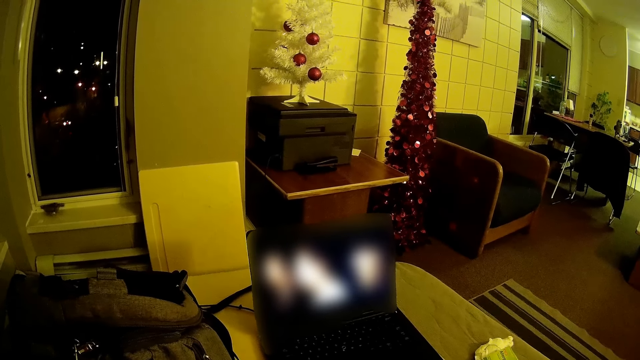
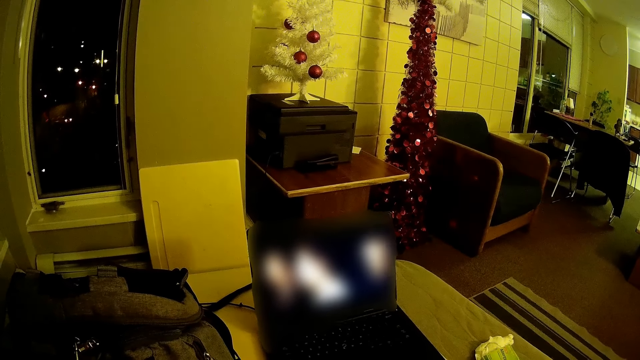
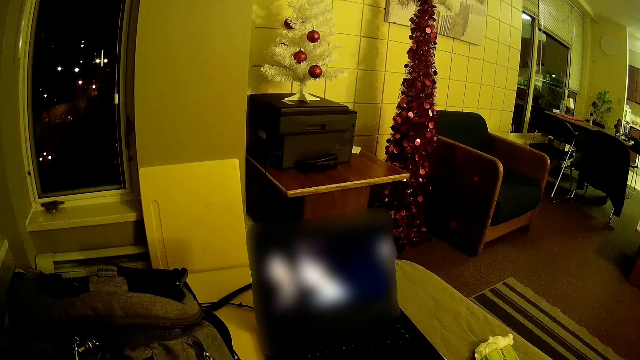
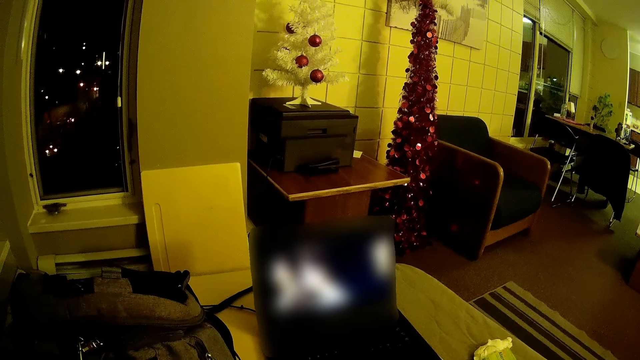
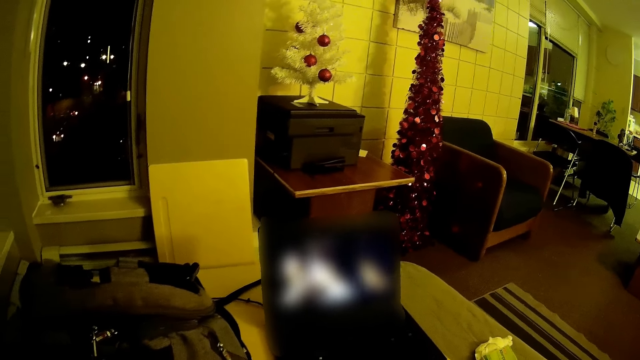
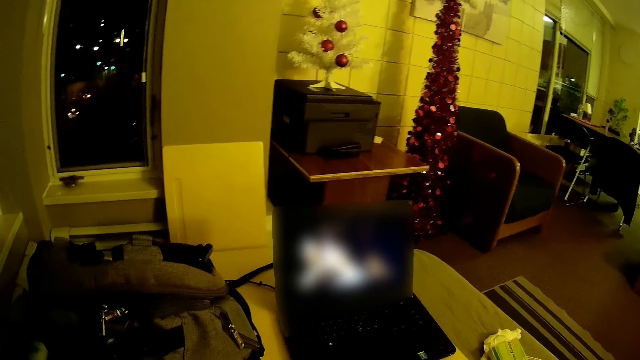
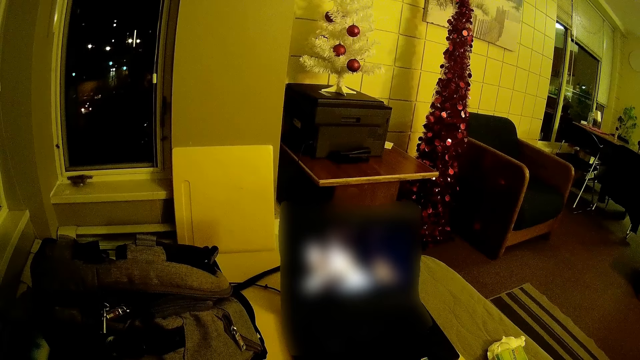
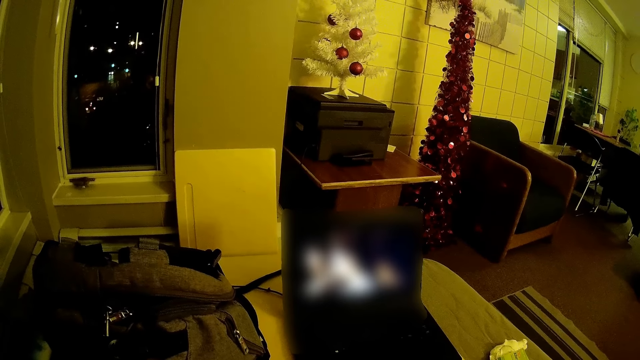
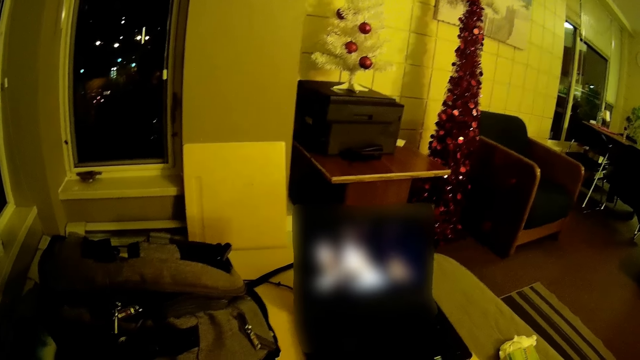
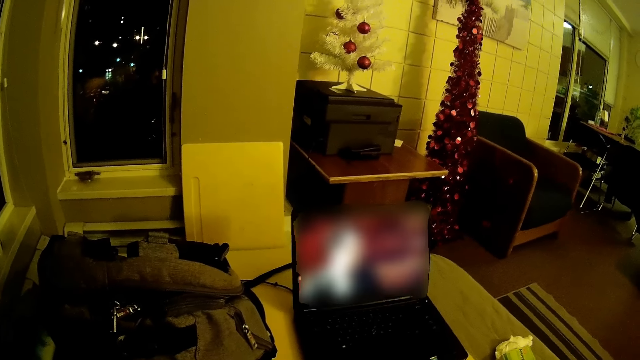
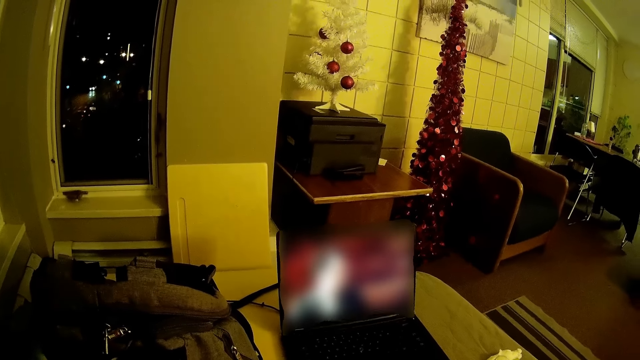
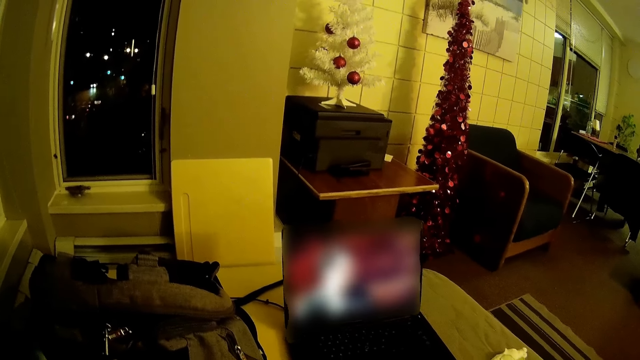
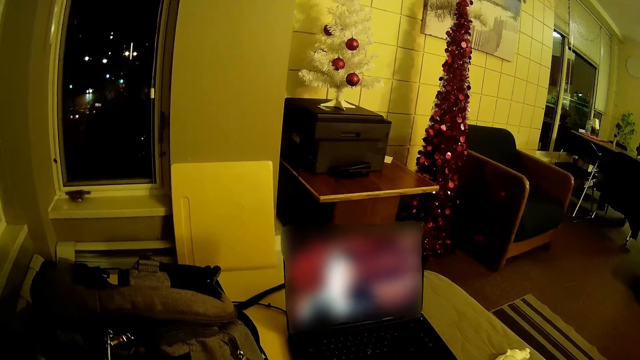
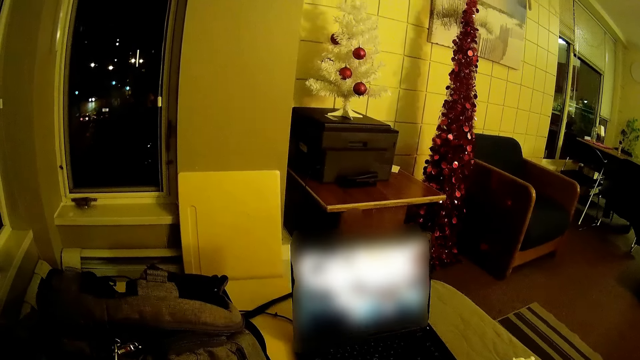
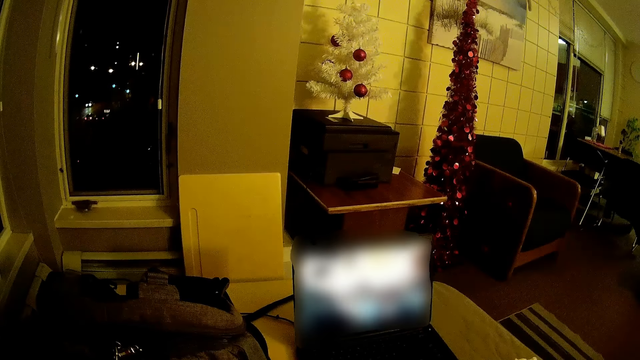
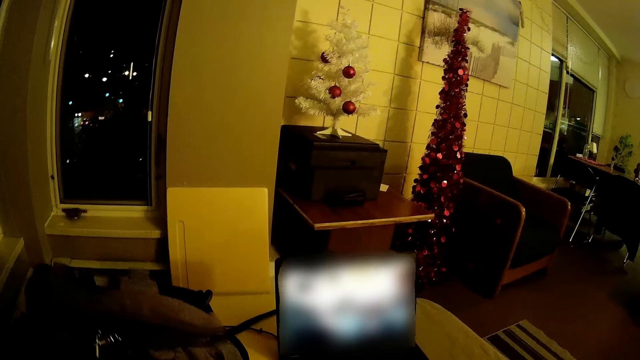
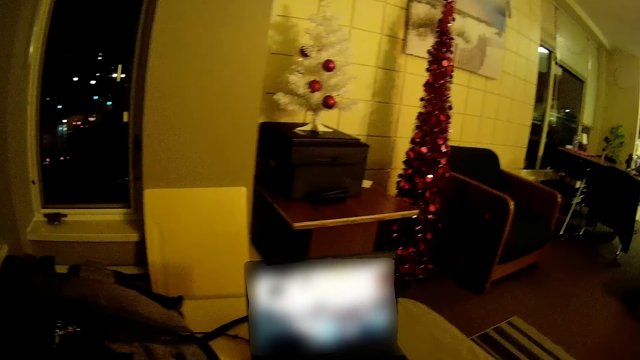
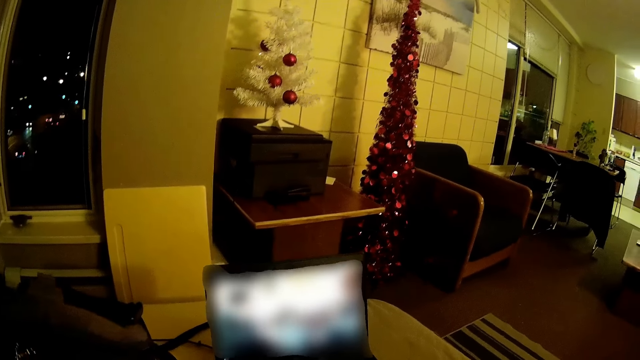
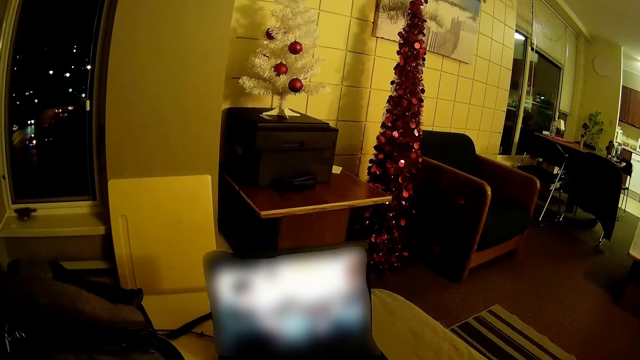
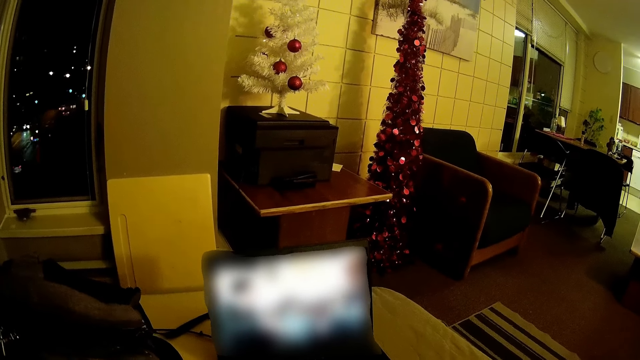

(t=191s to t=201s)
The camera wearer watches the movie on the laptop.

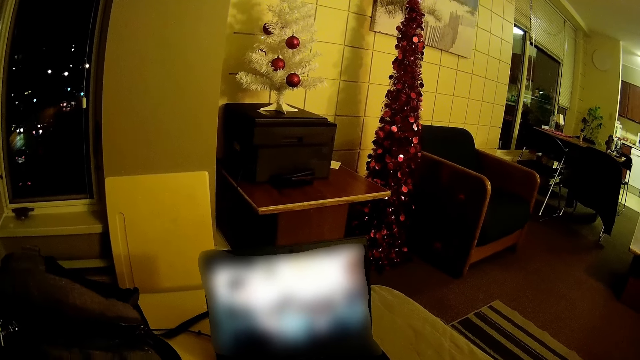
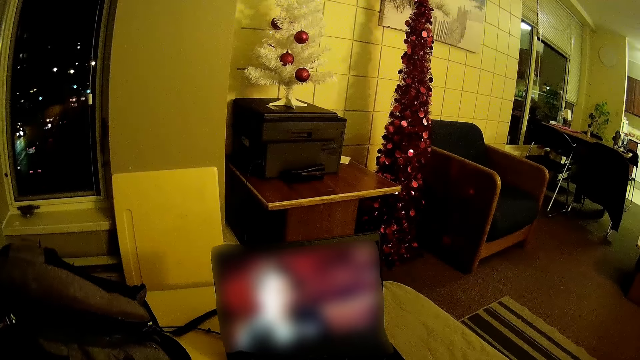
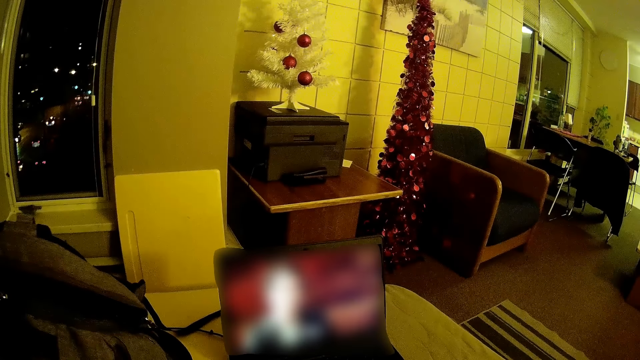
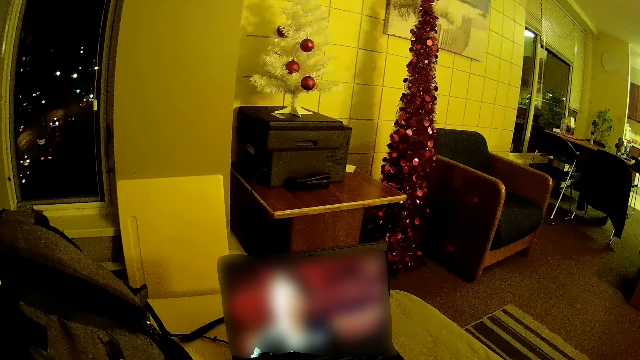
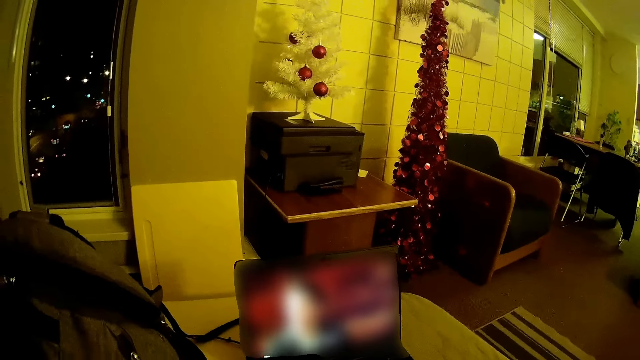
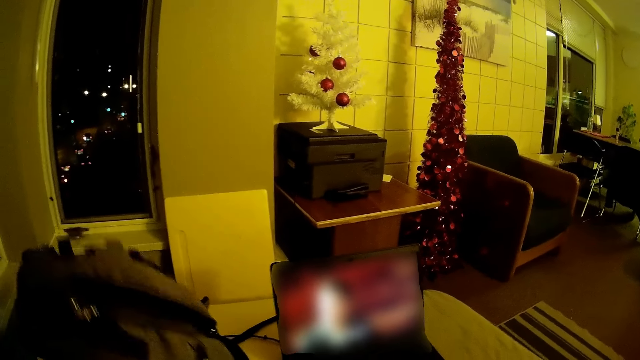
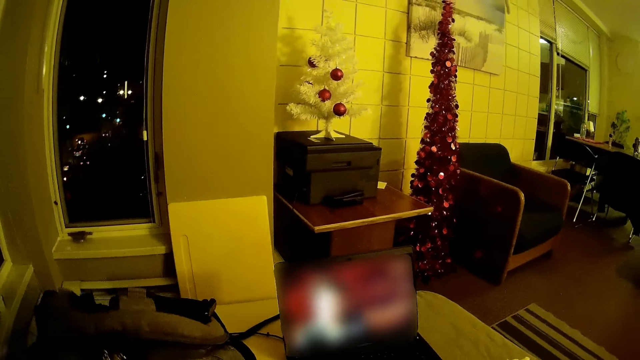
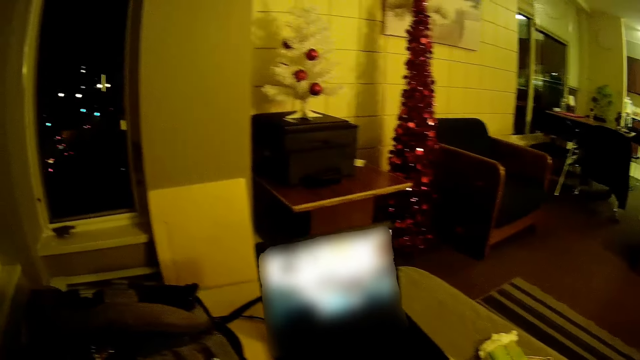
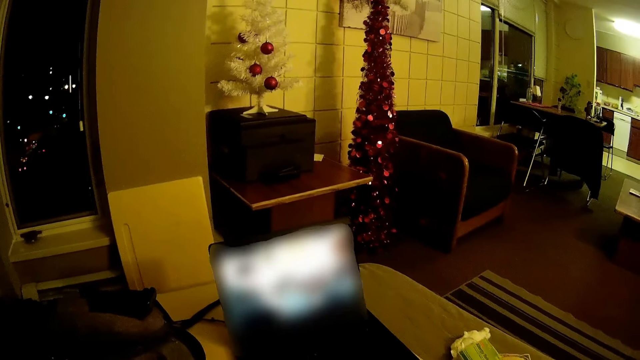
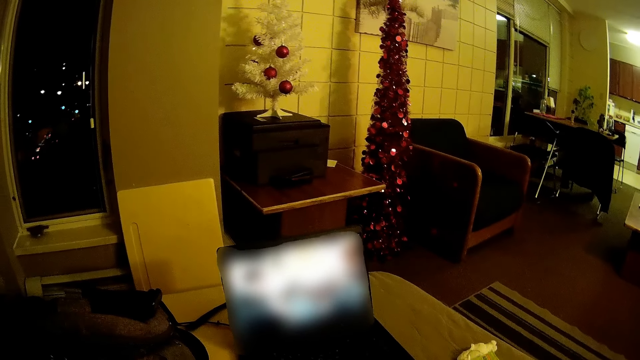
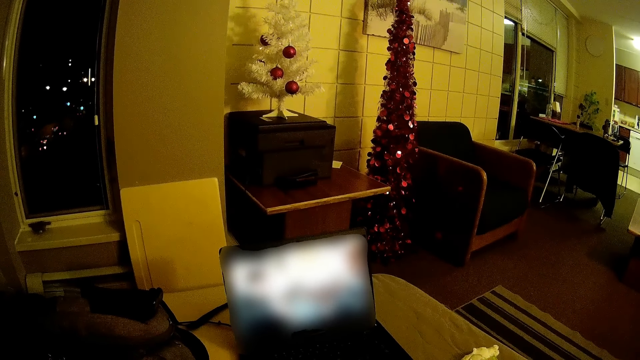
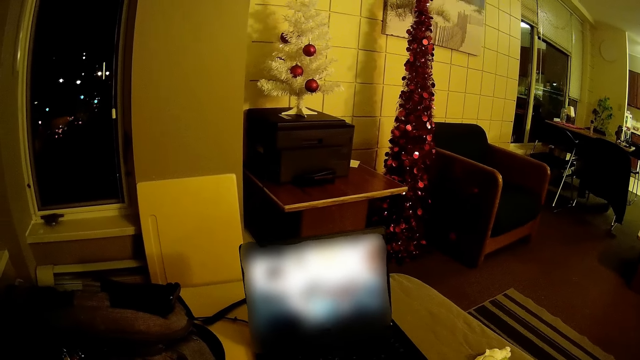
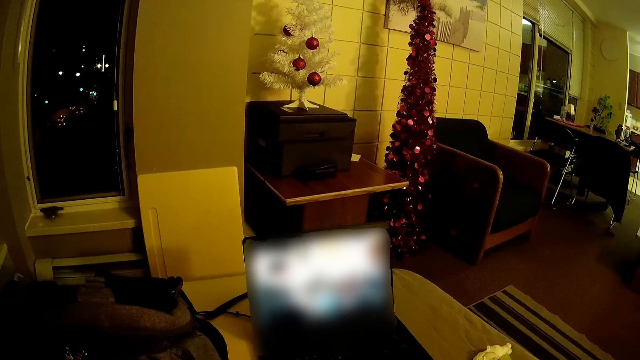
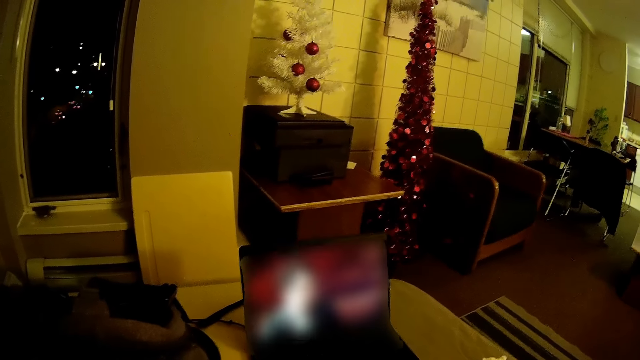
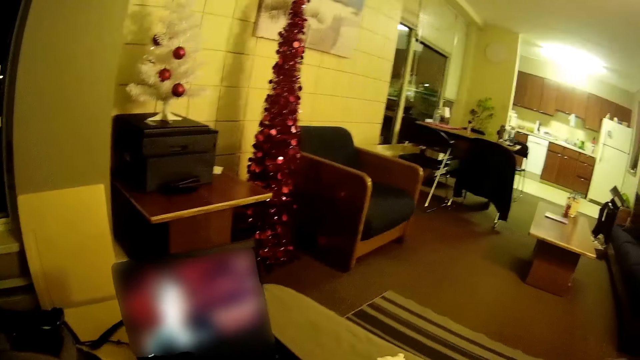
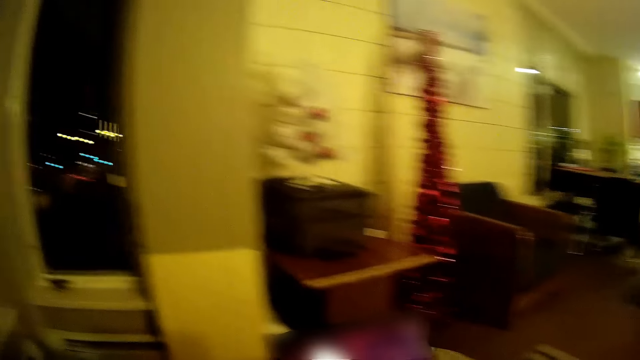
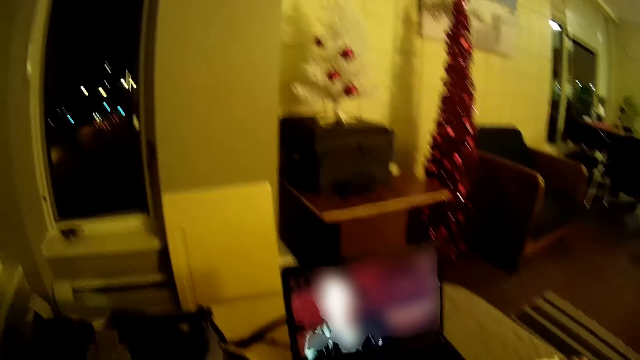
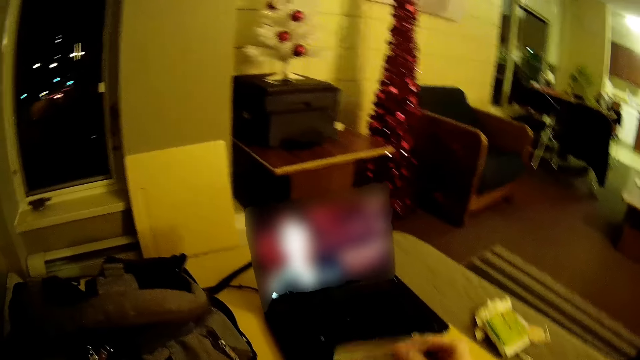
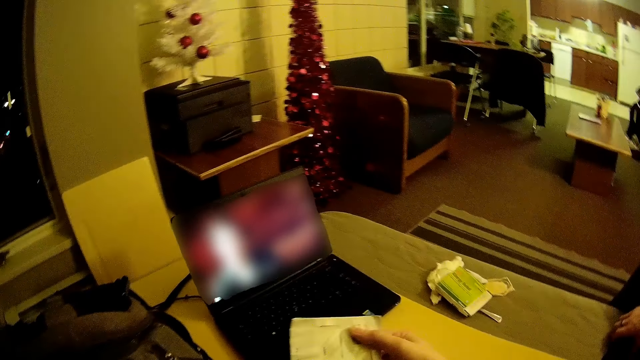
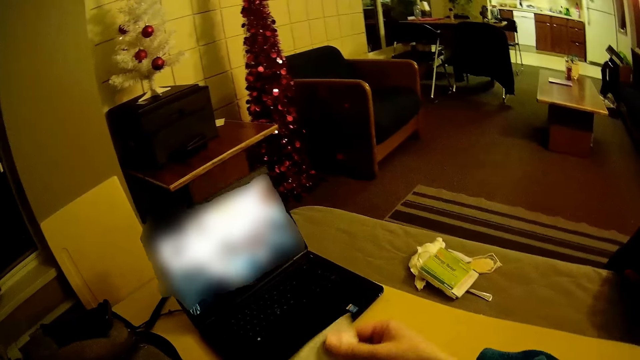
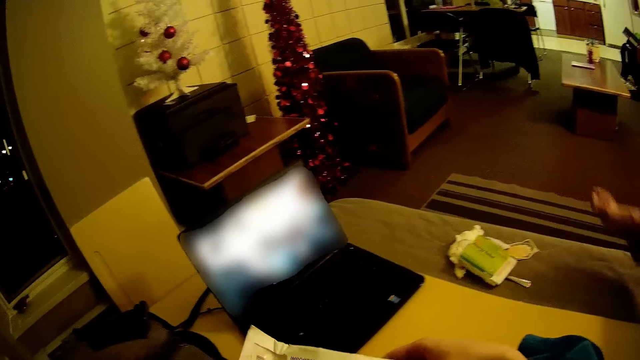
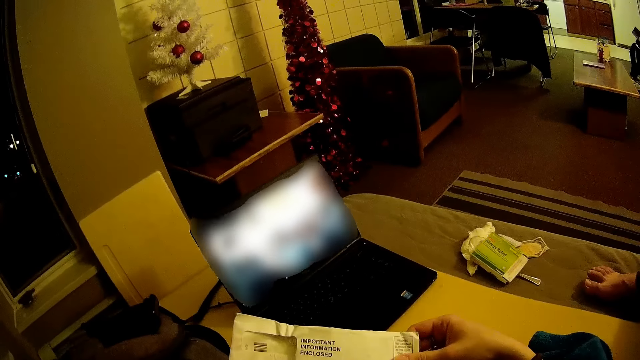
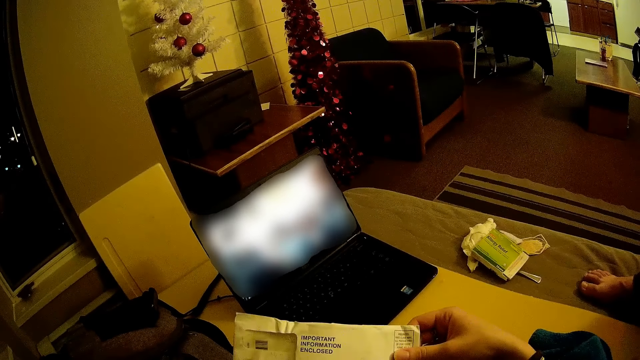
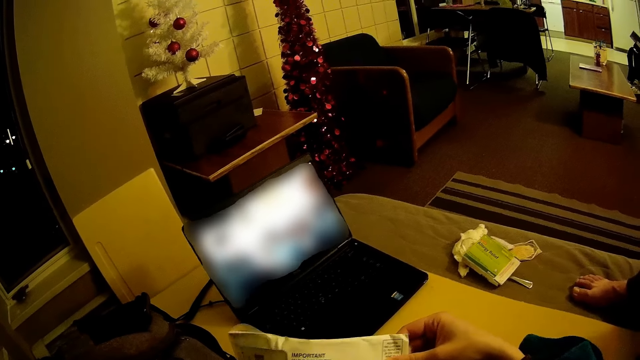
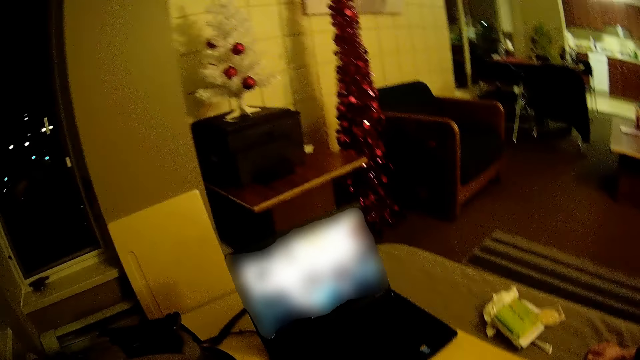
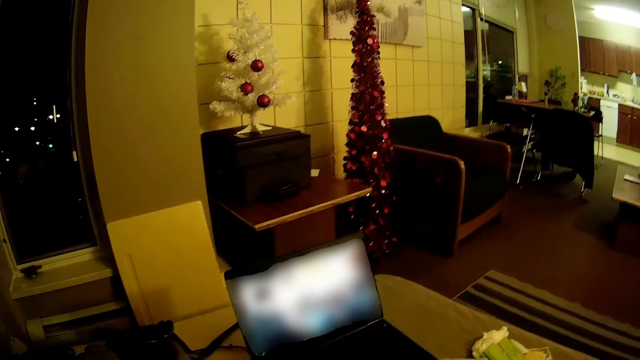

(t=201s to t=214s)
The camera wearer takes the item from the bag. He looks around. He holds a book or envelope in his hand. He looks at the letter.
